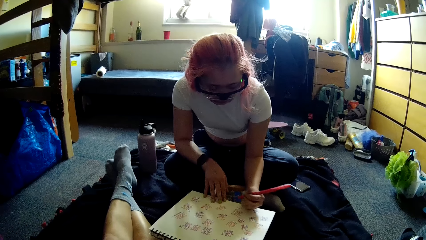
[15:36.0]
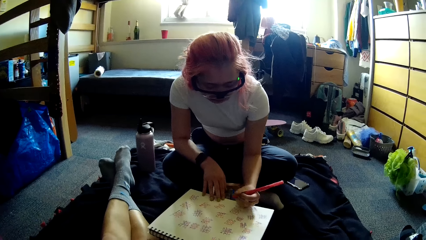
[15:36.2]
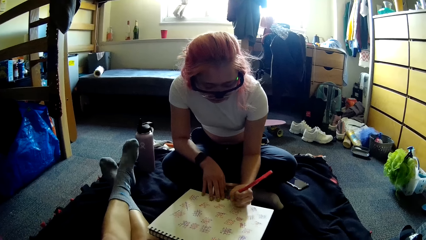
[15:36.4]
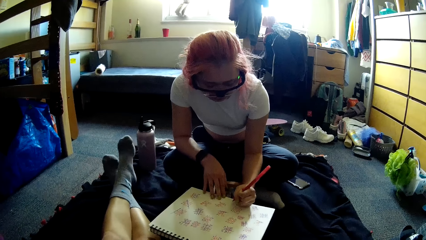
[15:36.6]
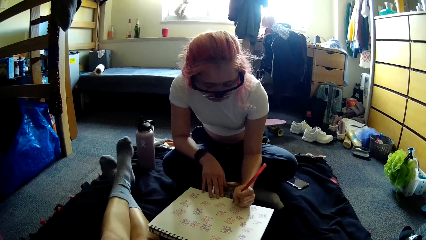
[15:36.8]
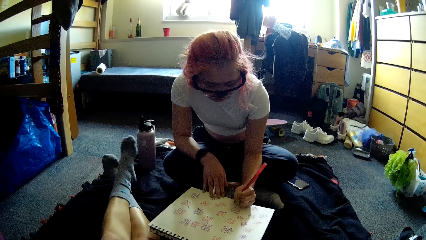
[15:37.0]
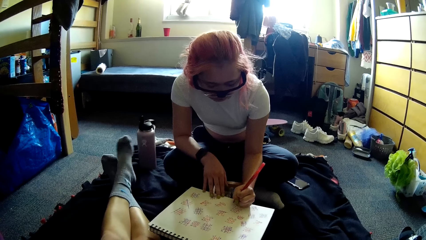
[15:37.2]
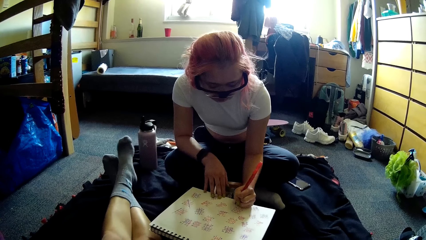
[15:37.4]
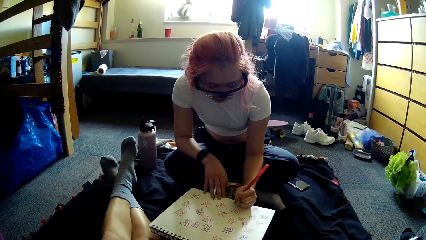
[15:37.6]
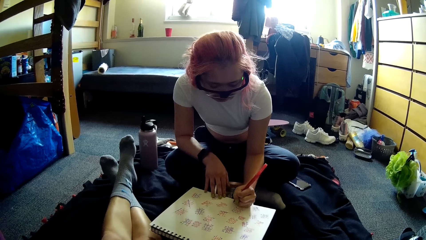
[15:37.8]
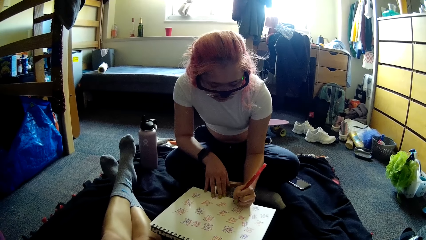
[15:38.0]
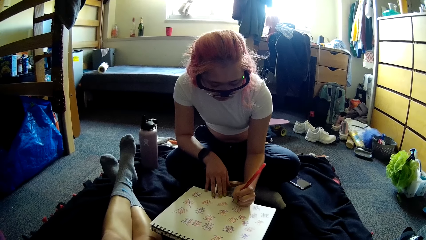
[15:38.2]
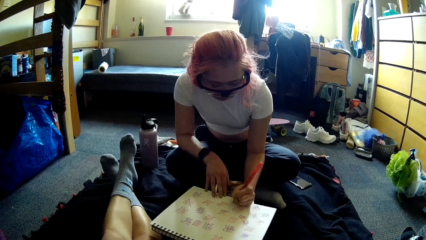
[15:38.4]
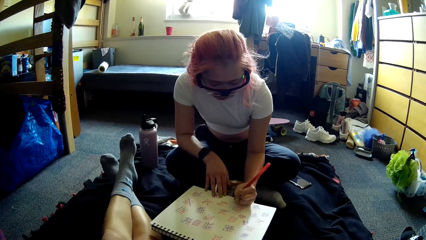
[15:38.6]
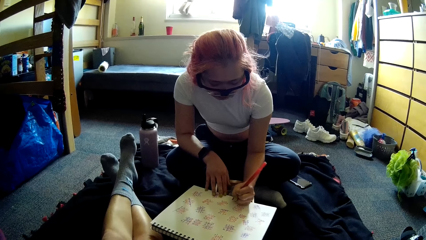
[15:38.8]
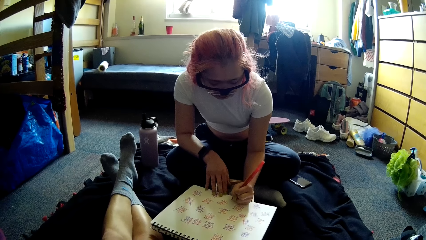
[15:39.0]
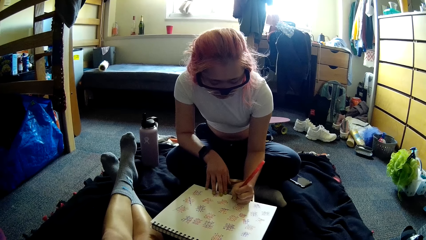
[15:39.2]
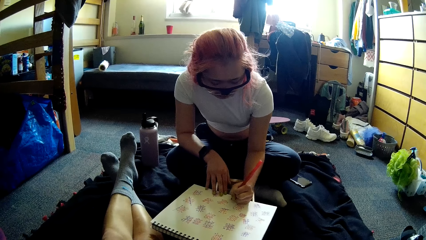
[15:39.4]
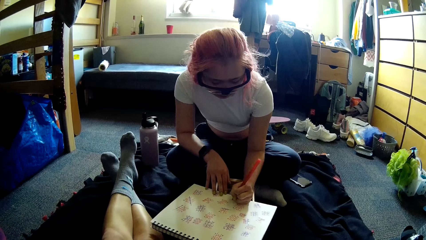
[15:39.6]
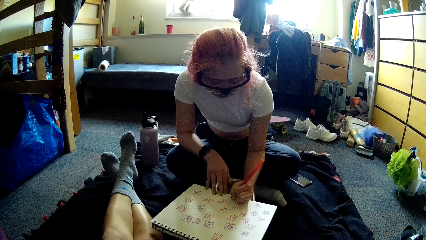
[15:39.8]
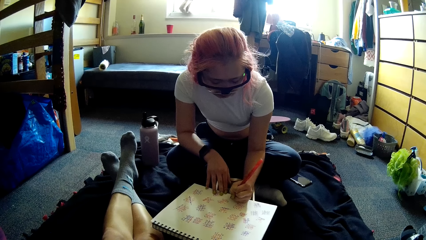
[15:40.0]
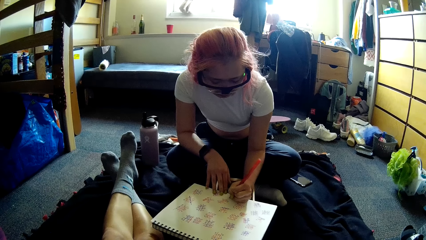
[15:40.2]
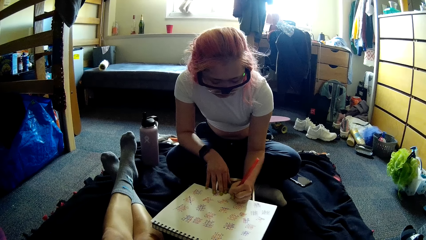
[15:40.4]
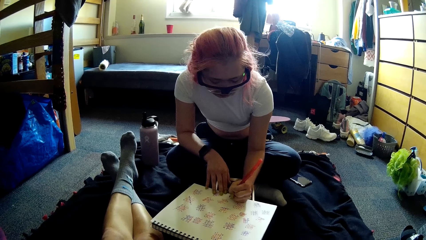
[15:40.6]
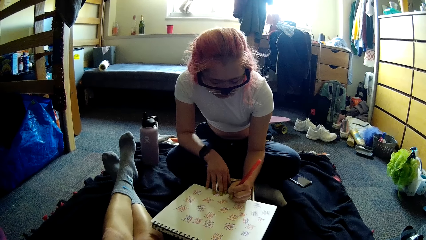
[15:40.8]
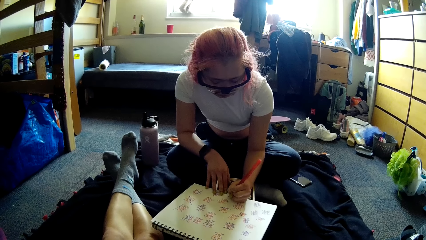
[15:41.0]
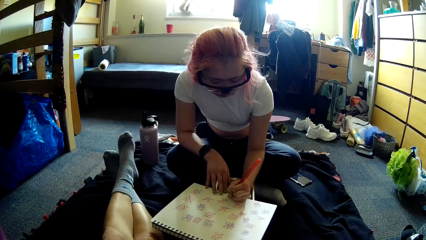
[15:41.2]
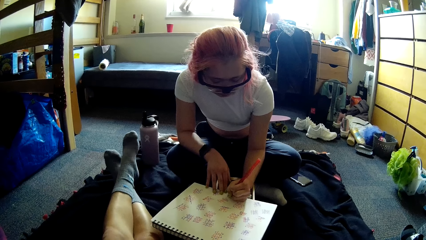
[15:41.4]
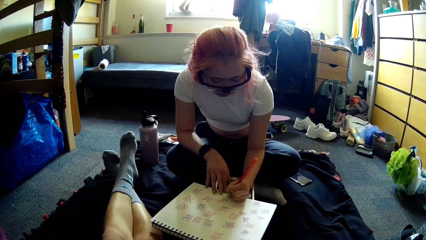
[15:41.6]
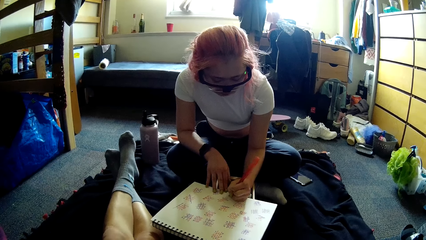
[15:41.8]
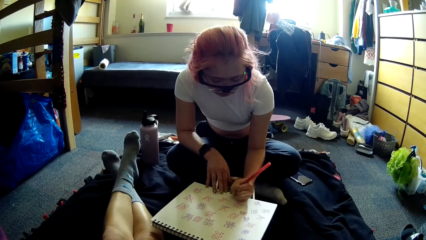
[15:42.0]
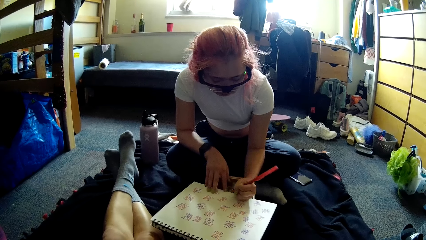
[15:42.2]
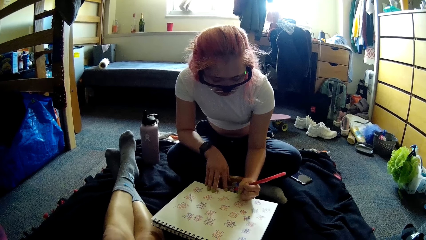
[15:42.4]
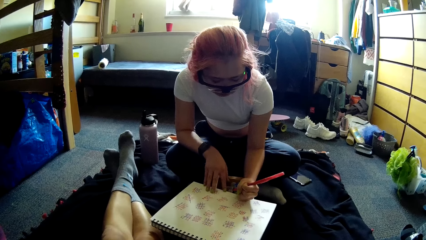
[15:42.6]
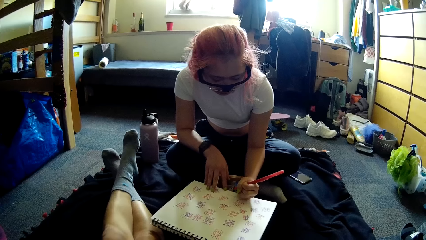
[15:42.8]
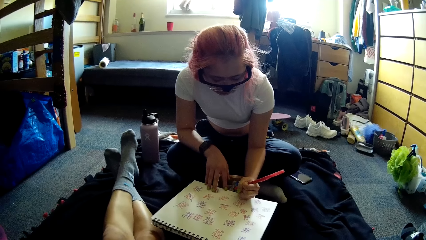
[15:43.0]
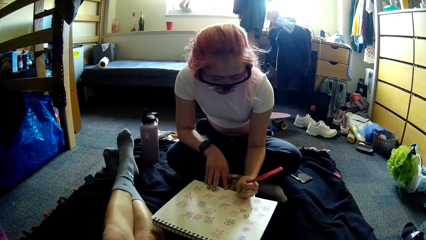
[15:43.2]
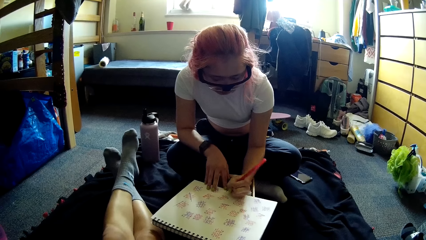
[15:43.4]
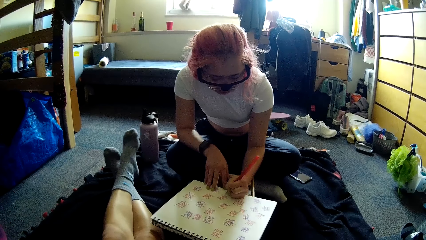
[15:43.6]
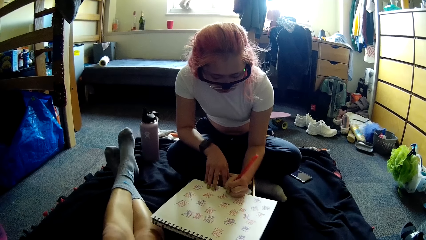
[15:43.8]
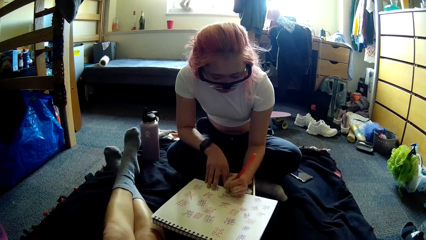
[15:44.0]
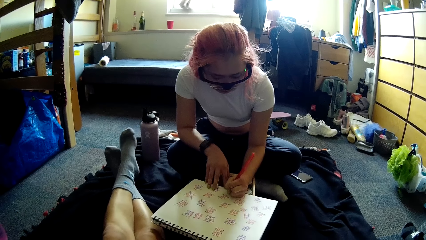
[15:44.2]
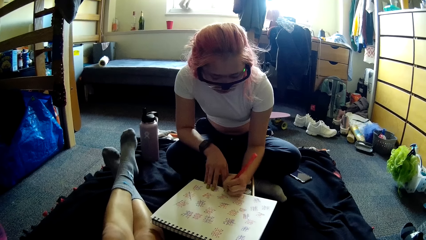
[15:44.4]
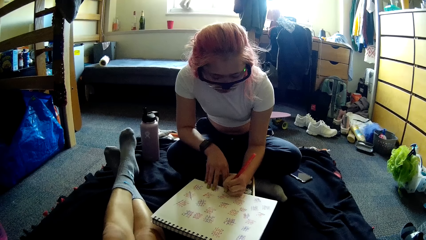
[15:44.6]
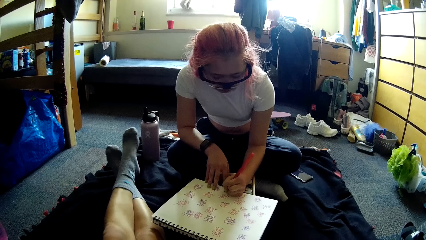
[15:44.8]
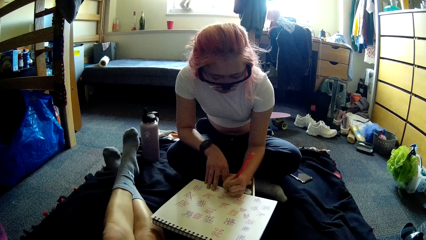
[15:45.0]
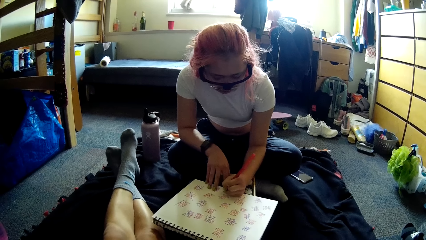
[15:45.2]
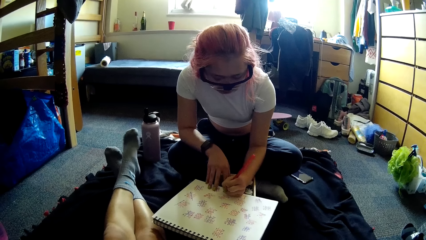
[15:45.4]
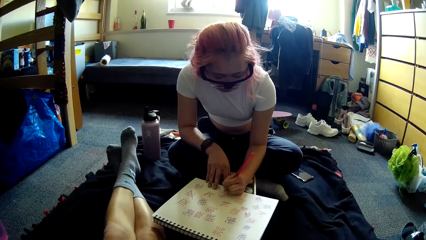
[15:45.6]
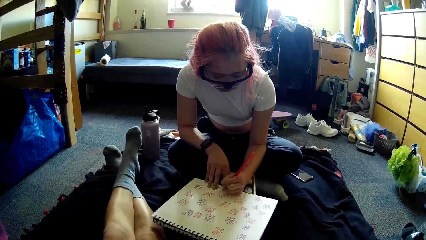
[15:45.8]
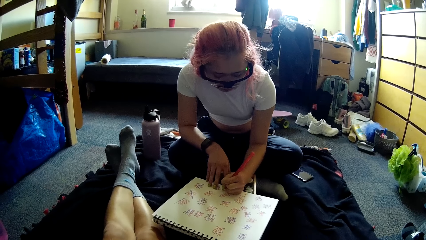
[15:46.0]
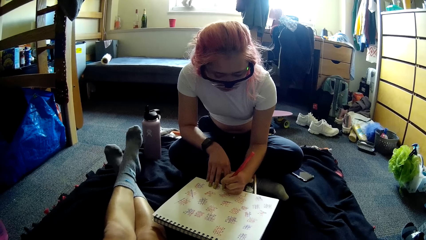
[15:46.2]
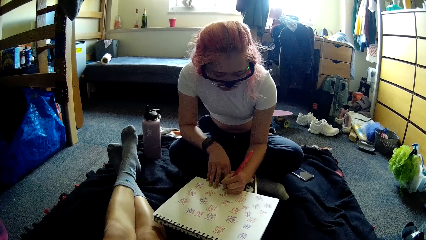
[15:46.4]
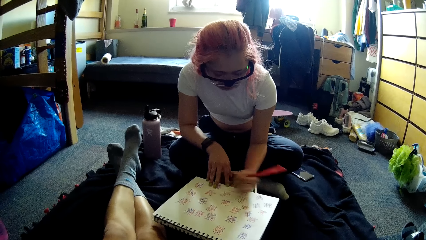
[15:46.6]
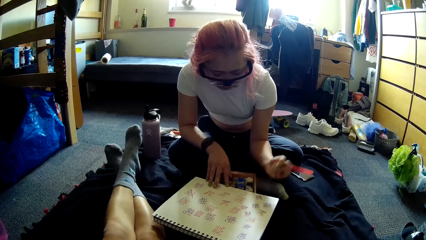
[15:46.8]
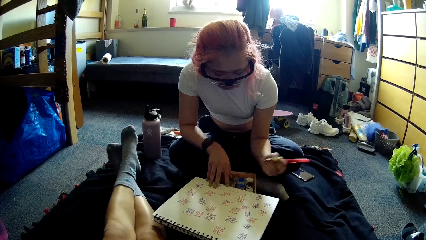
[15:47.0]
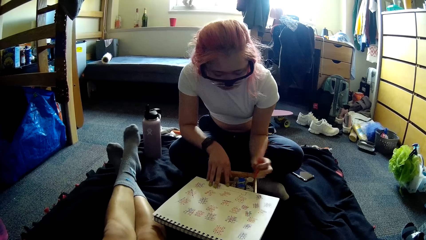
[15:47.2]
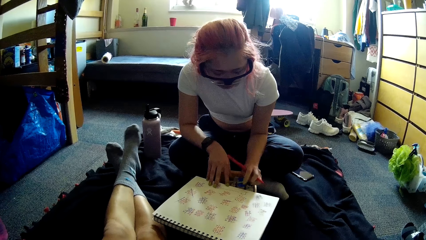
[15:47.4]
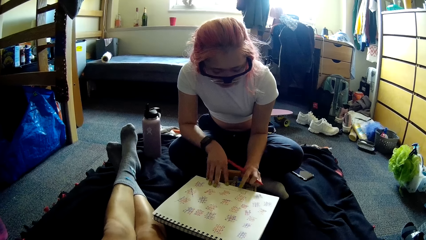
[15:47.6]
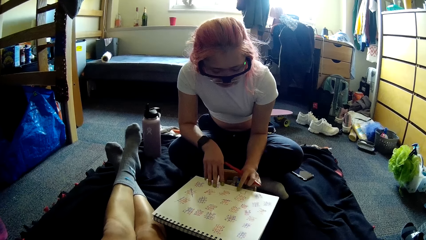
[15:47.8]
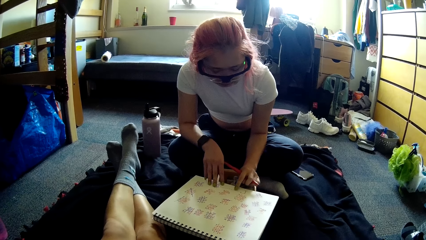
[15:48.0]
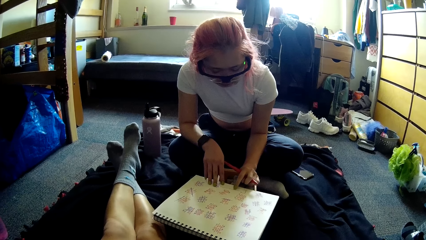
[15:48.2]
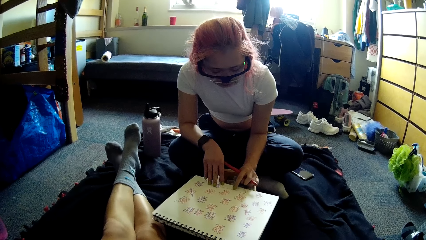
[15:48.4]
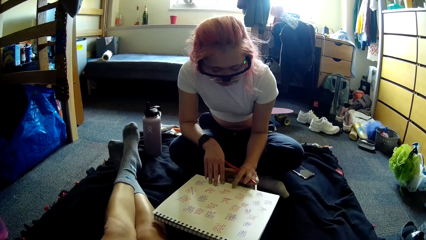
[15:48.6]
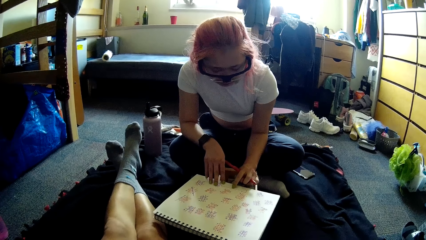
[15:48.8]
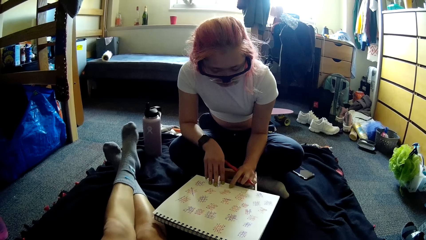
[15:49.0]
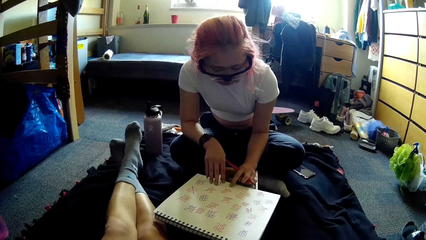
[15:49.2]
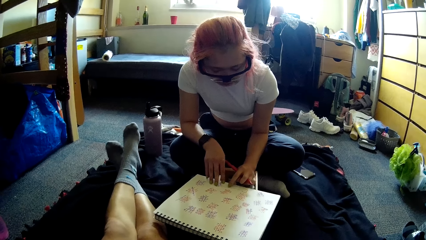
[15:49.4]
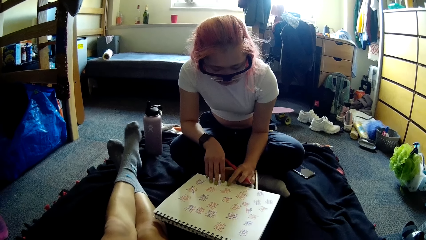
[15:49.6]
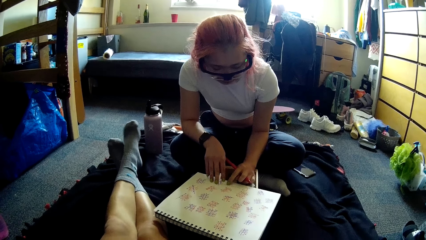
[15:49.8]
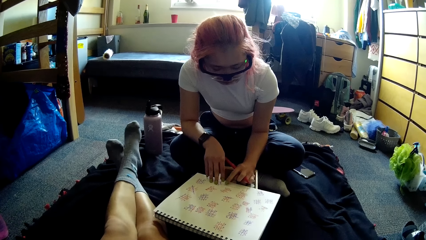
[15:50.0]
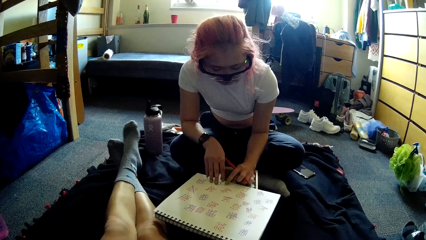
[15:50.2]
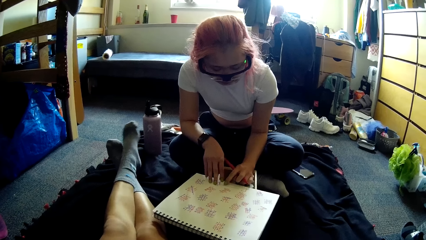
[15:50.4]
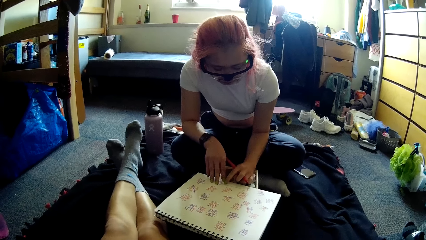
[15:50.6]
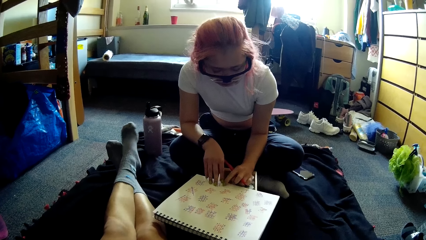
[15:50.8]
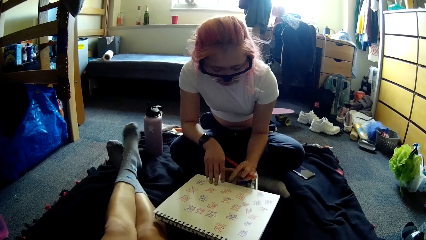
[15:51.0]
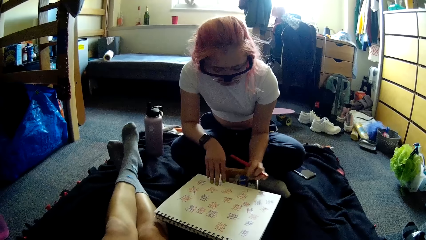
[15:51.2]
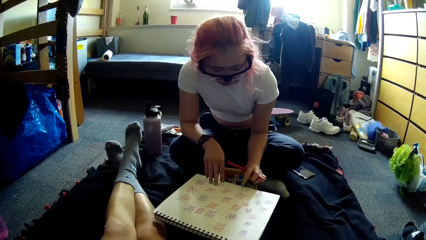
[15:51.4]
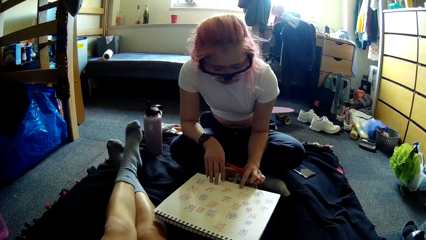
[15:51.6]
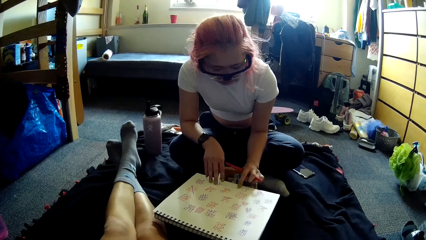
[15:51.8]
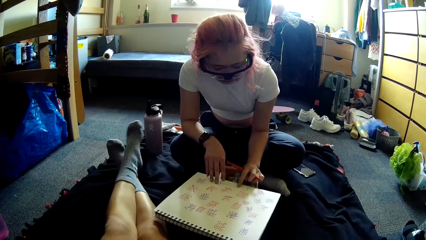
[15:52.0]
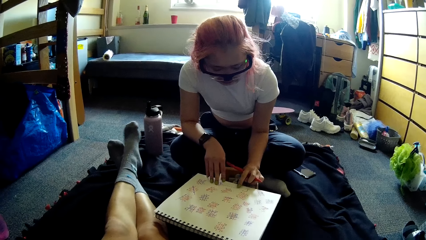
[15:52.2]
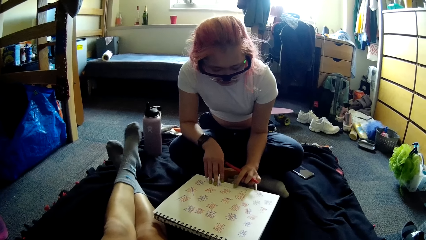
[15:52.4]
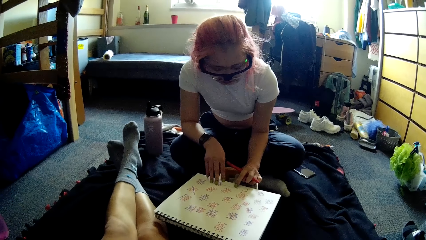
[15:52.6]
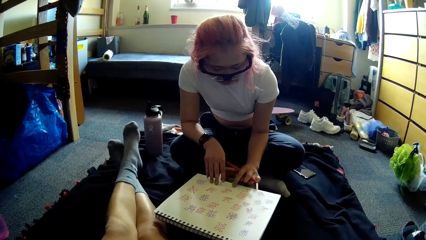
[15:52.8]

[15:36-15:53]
A woman points at letters in the book or paper with her left hand. She counts with the finger on the paper.
